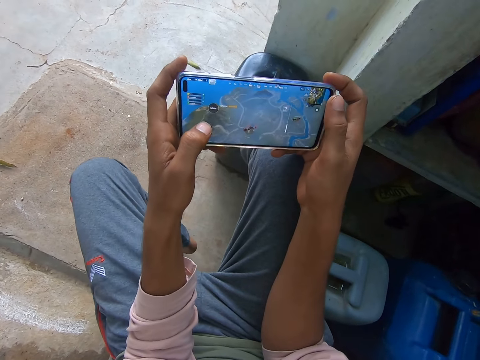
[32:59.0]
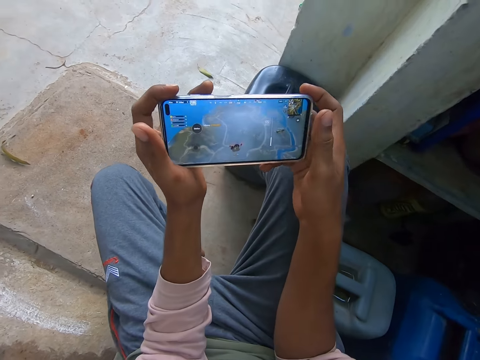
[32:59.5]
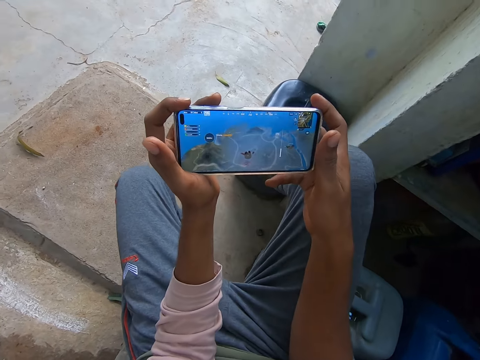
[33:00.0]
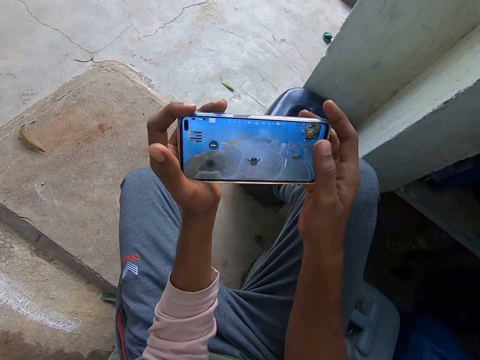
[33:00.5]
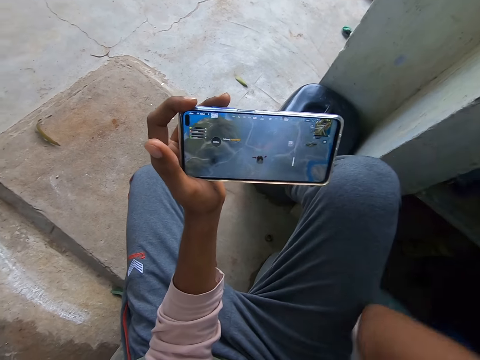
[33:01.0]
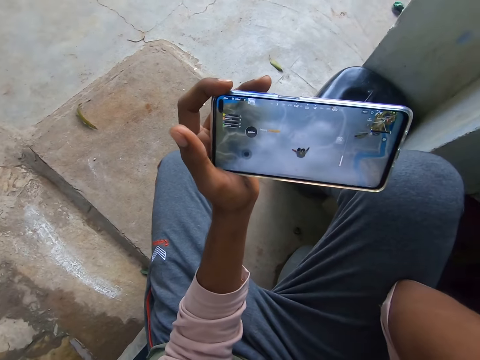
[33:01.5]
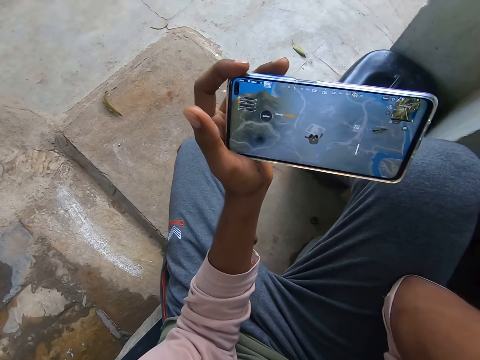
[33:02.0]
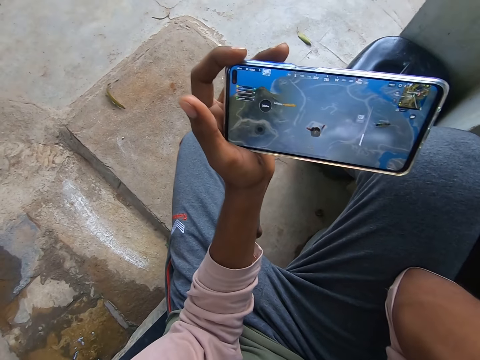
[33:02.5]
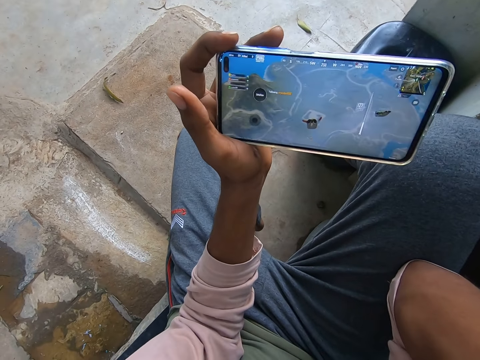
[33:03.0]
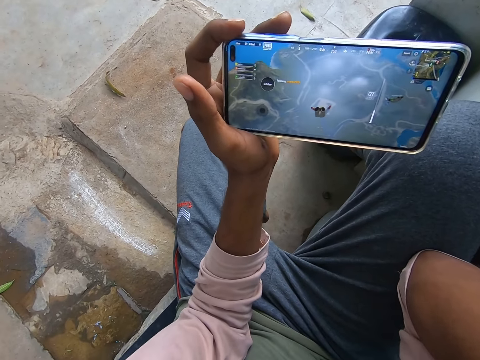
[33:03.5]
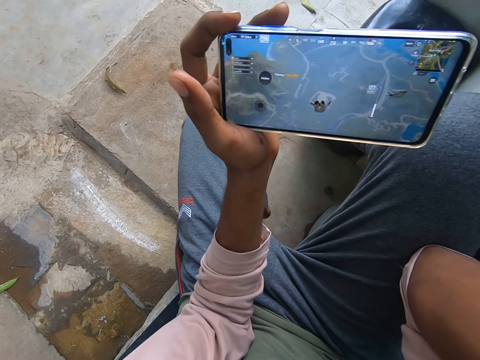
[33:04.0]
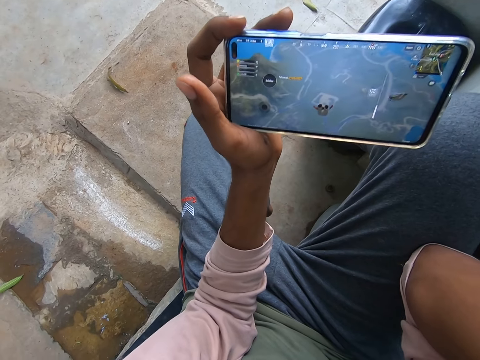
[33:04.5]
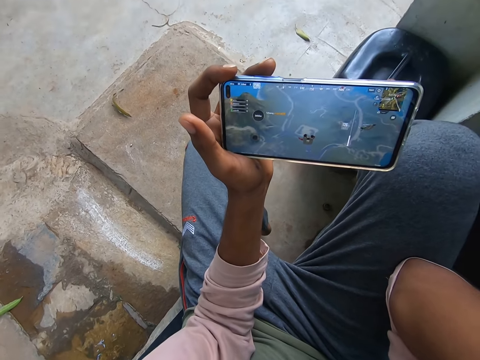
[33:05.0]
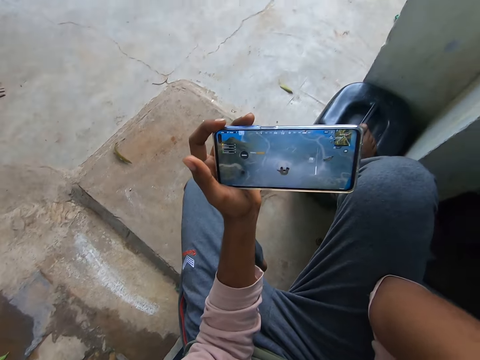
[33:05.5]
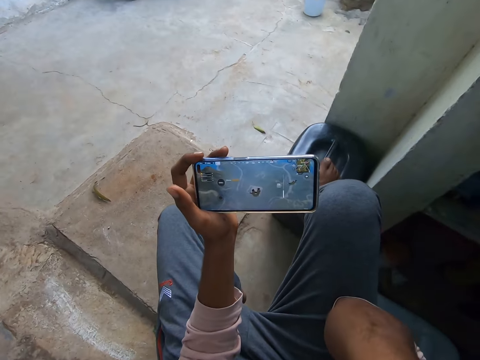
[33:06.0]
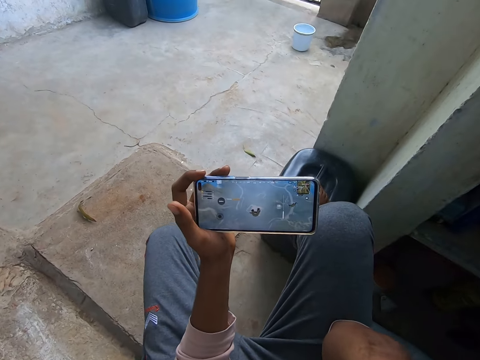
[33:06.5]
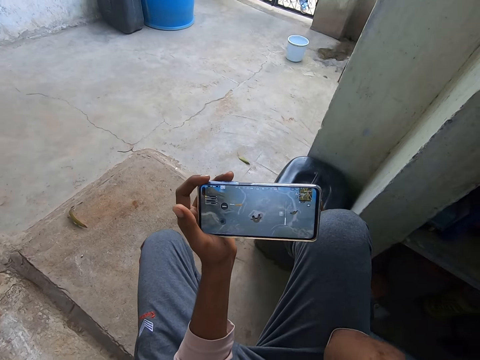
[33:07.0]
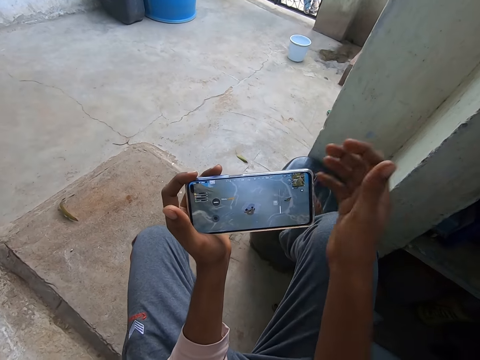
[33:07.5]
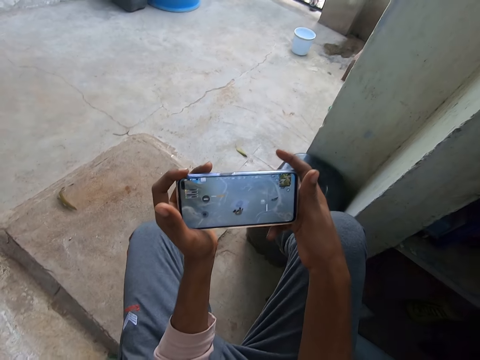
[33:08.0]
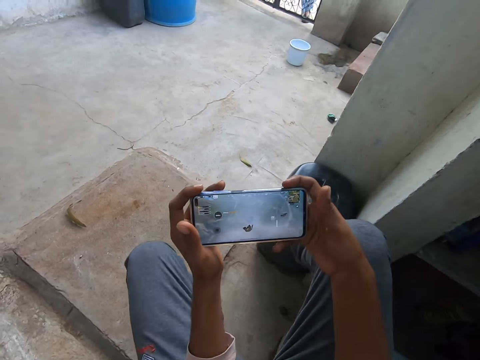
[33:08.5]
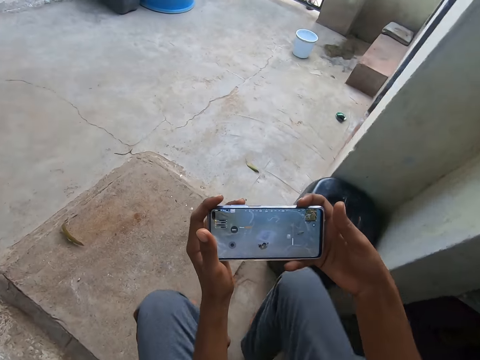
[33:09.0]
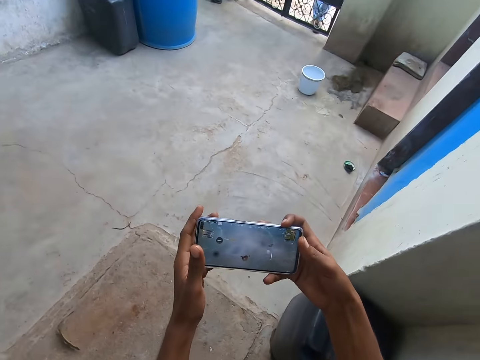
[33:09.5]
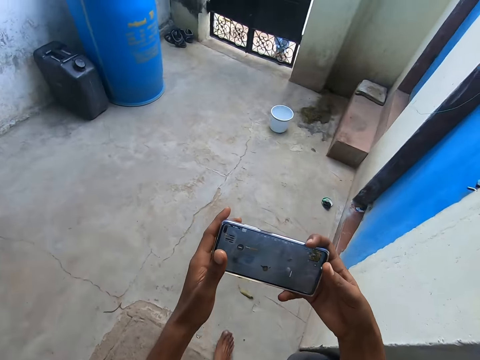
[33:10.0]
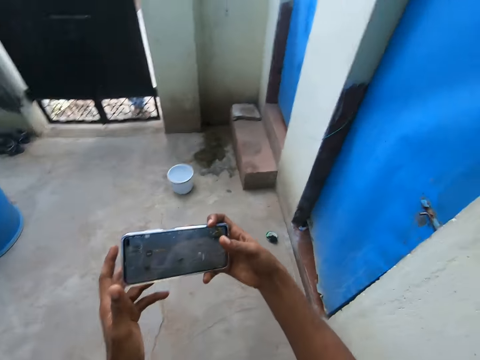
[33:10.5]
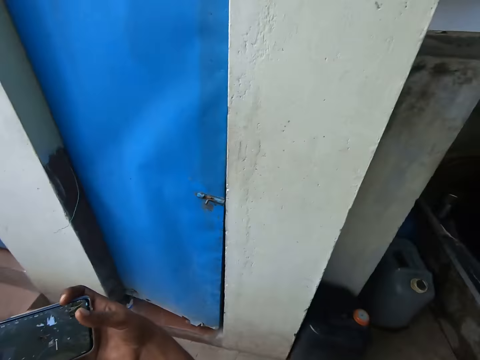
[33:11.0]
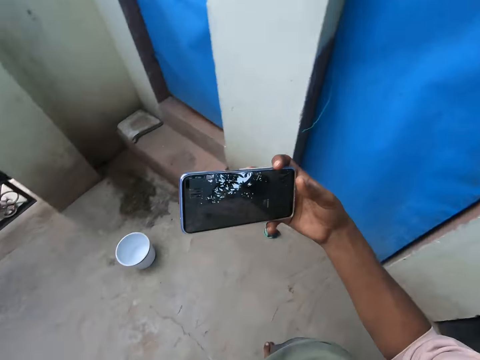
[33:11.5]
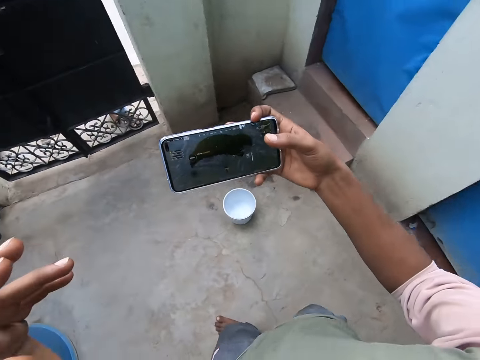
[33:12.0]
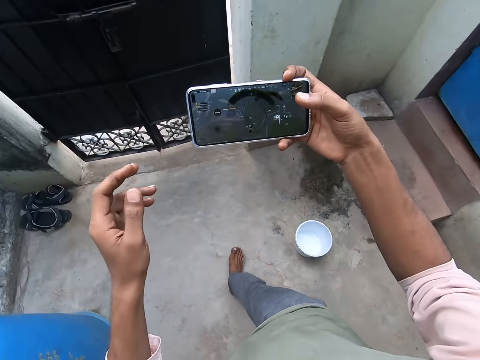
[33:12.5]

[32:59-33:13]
The camera wearer removes his right hand from the mobile phone. He touches his head. He removes his hand from his head. He touches the mobile phone with his right hand. He removes his right leg from the jerry can and stands upright. He walks towards a gate. He removes his left hand from the mobile phone.

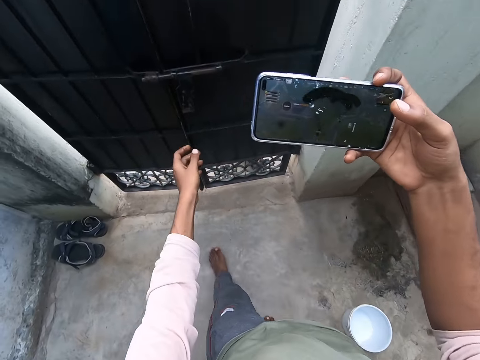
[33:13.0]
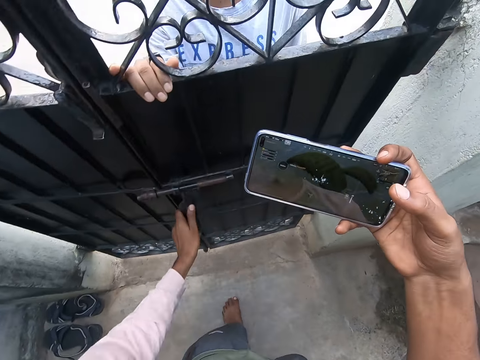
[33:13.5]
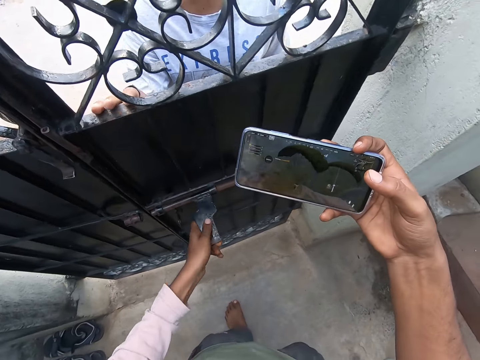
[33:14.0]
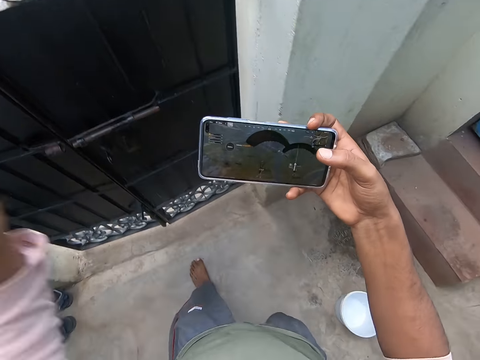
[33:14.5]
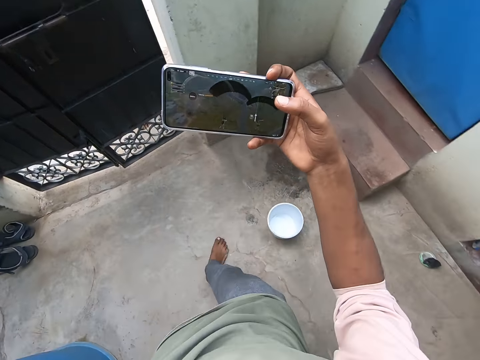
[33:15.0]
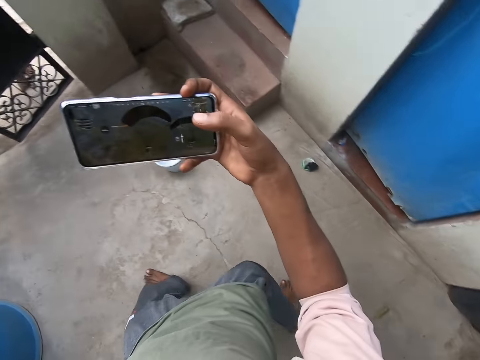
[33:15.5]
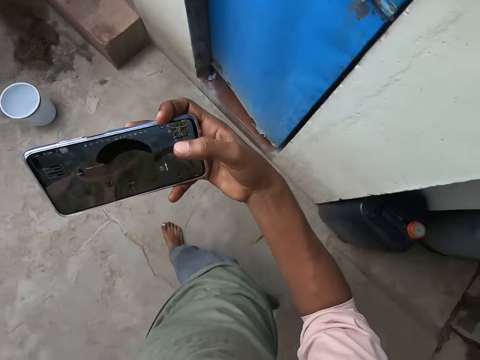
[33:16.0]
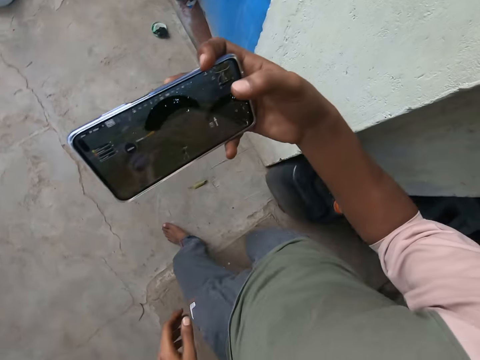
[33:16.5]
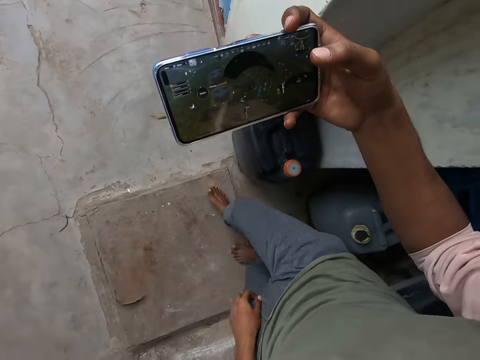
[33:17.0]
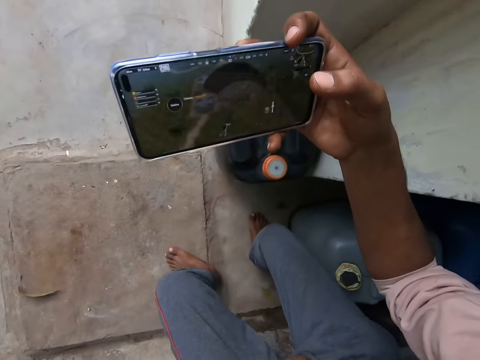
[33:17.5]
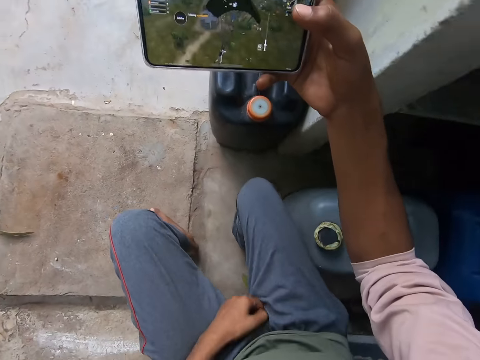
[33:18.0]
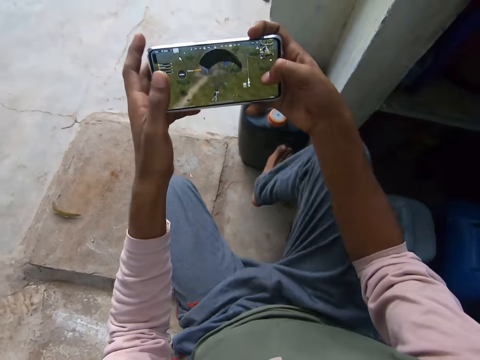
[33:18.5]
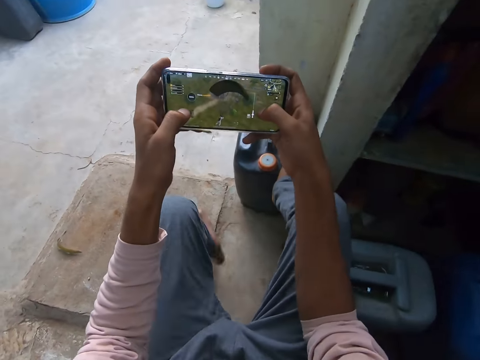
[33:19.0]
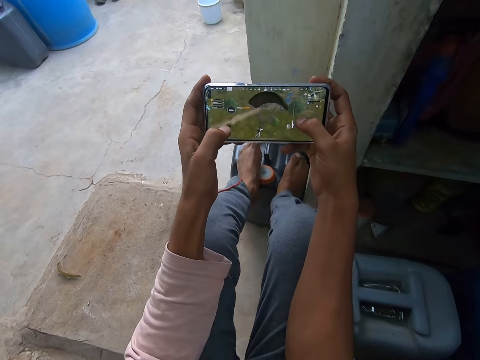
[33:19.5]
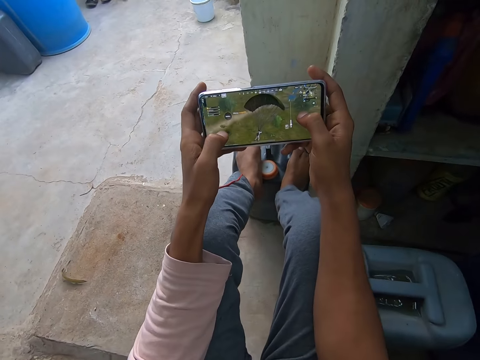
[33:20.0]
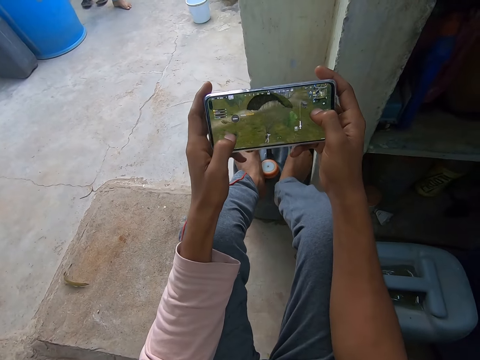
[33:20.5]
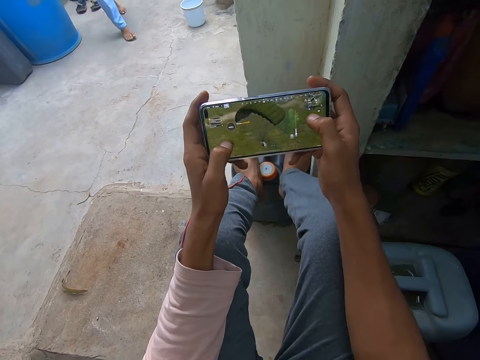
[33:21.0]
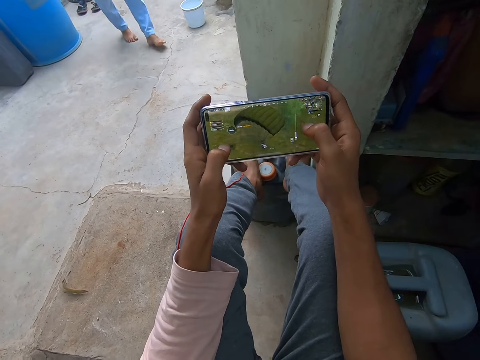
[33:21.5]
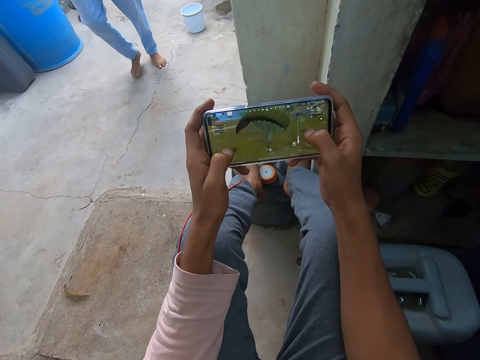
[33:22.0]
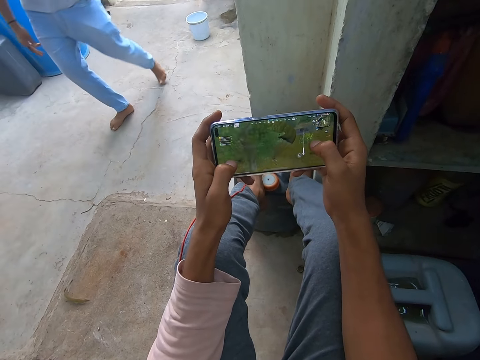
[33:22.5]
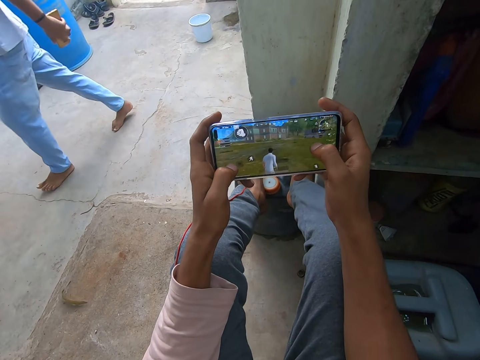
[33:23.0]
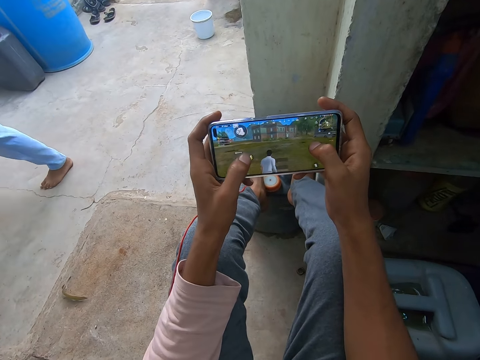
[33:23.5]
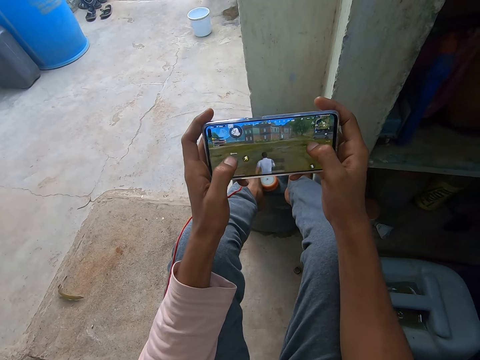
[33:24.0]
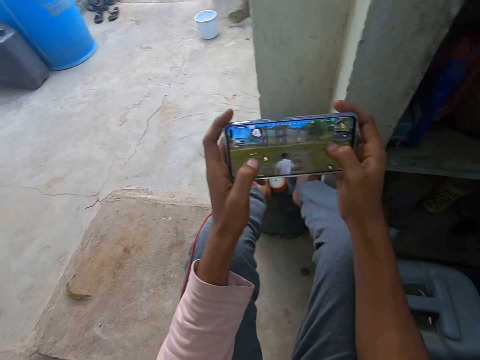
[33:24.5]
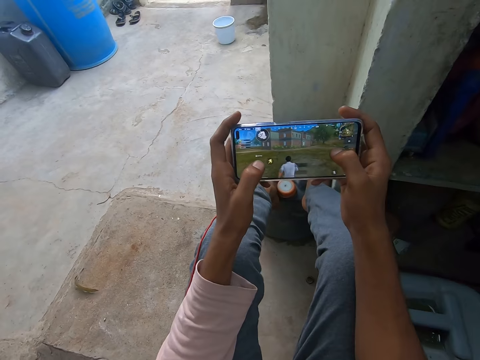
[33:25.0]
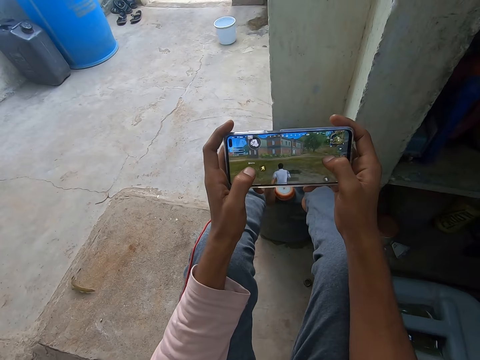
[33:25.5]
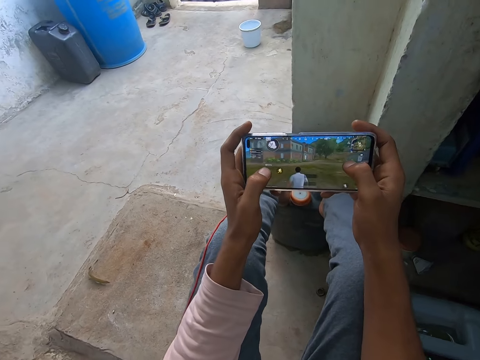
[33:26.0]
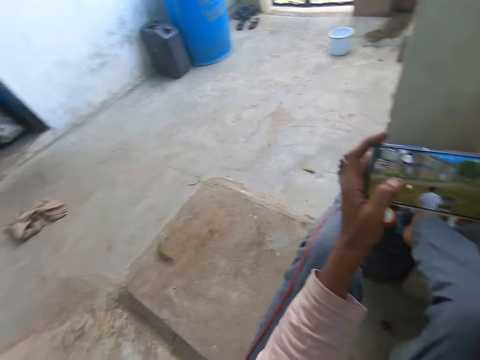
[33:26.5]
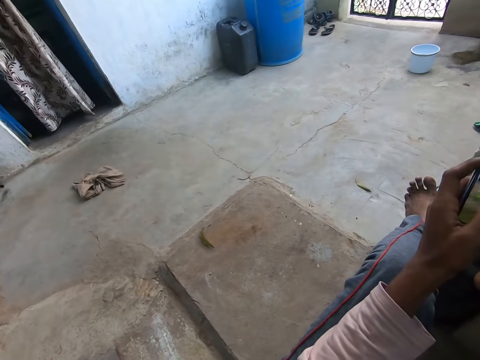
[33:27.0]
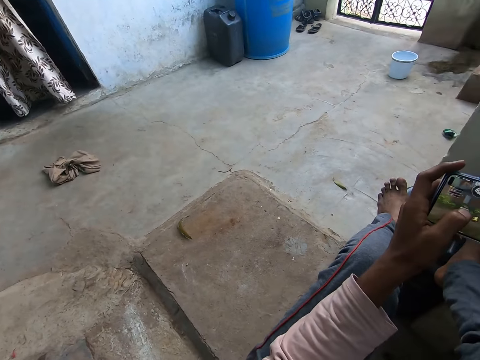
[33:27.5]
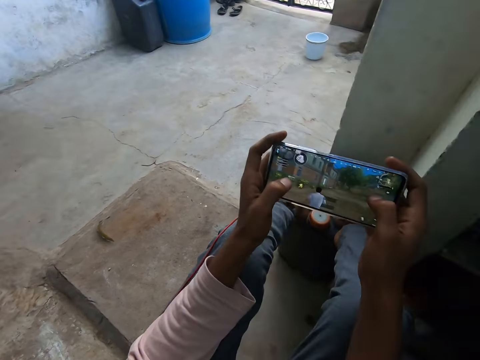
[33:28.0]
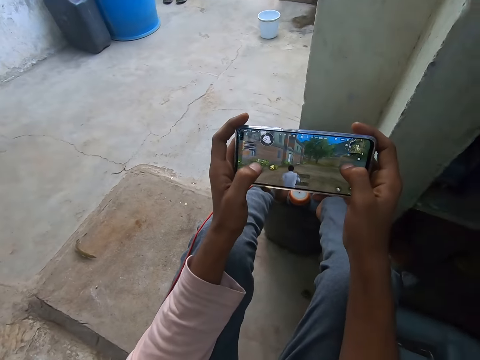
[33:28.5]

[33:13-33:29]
The camera wearer opens the gate for a man with his left hand. He touches his head. He walks backward. He sits beside the water tank. He touches the mobile phone with his left hand. He puts his legs on the jerry can. He plays the video game on the mobile phone. The man converses with the camera wearer. The camera wearer continues to play a game with his phone.
